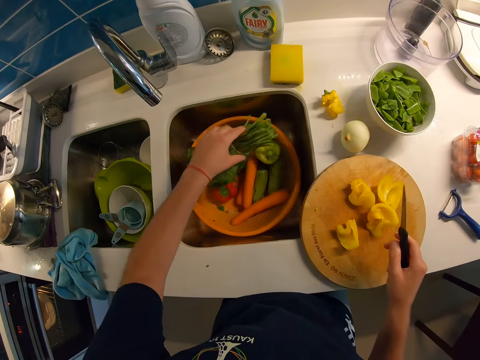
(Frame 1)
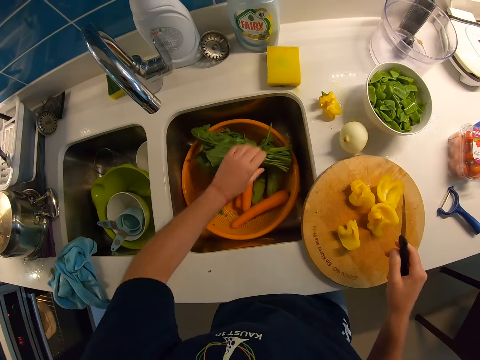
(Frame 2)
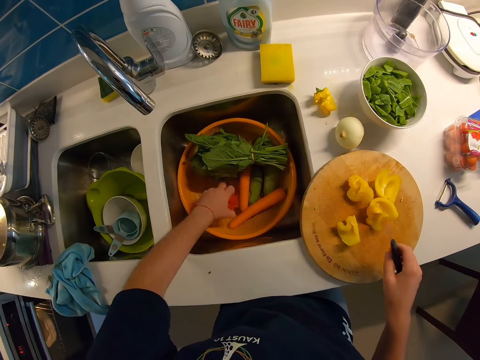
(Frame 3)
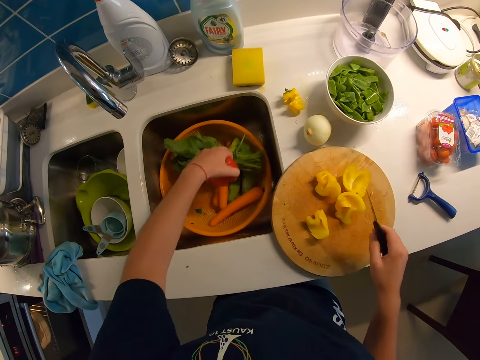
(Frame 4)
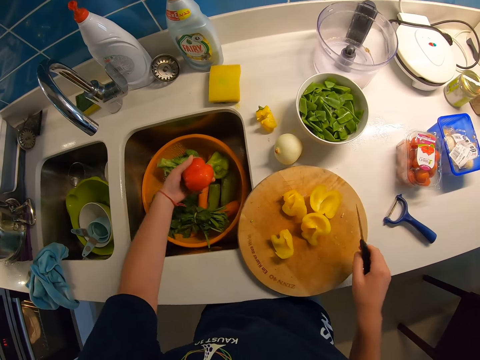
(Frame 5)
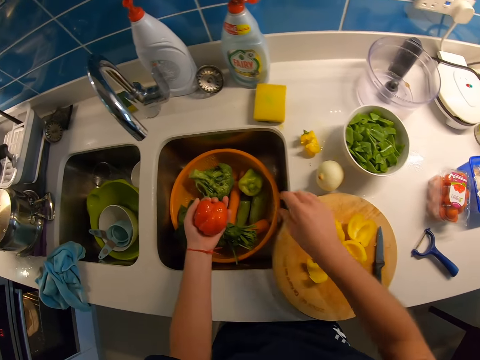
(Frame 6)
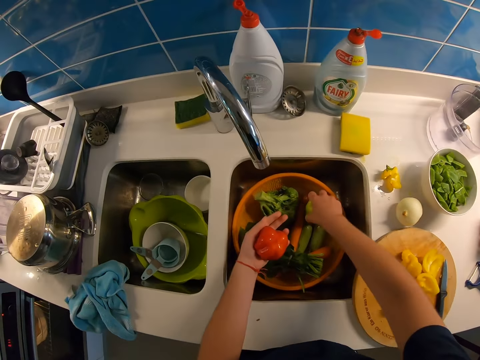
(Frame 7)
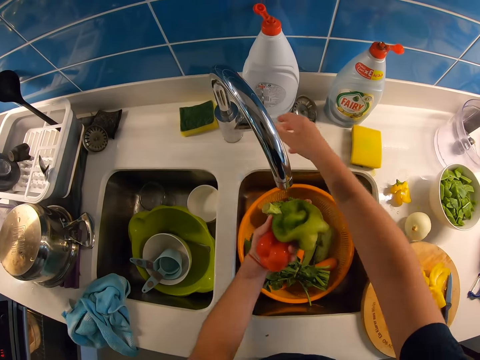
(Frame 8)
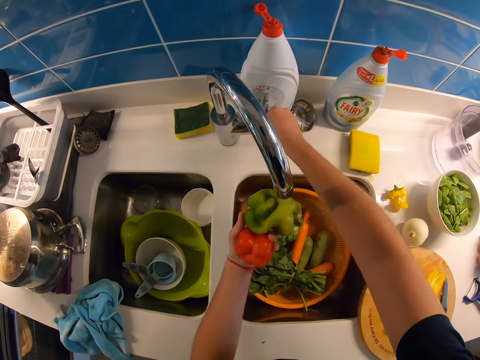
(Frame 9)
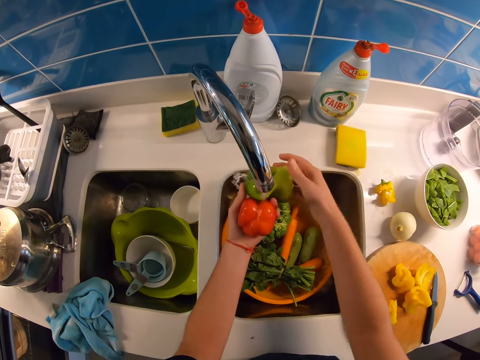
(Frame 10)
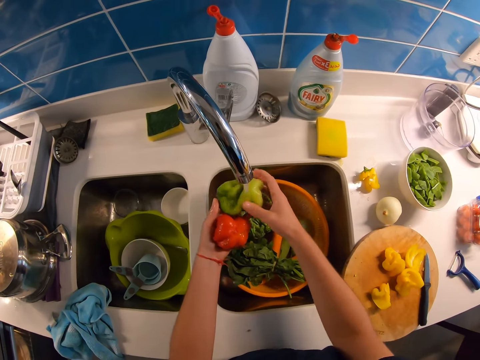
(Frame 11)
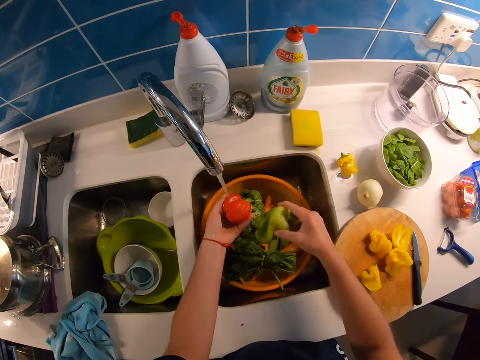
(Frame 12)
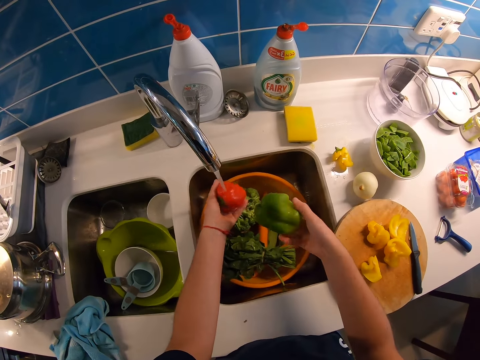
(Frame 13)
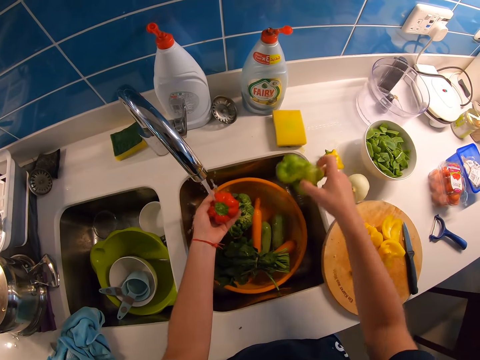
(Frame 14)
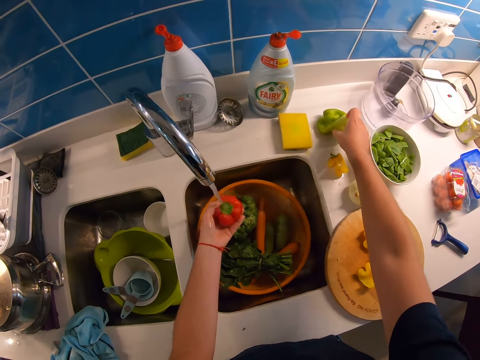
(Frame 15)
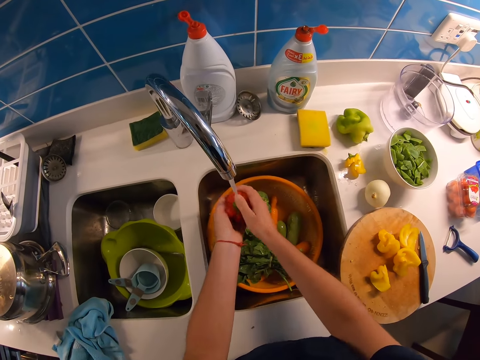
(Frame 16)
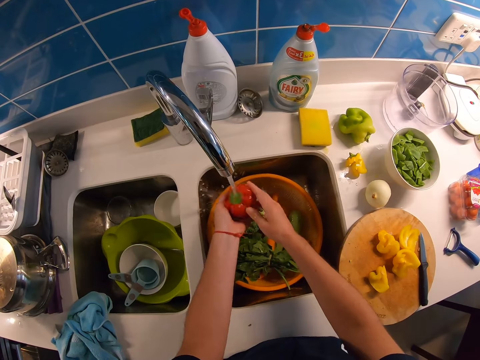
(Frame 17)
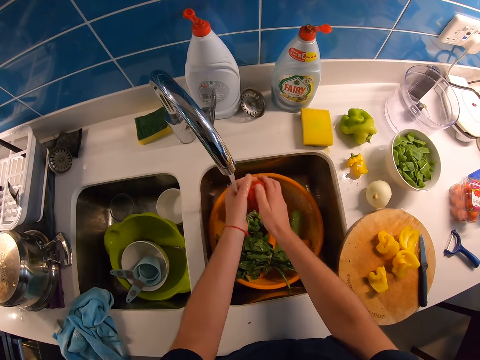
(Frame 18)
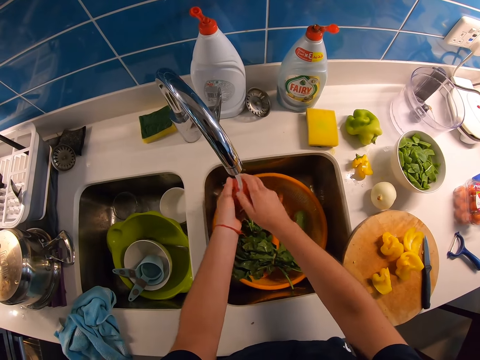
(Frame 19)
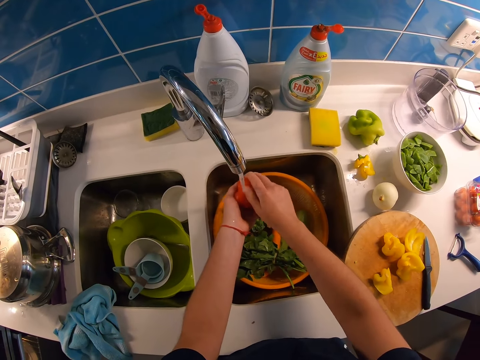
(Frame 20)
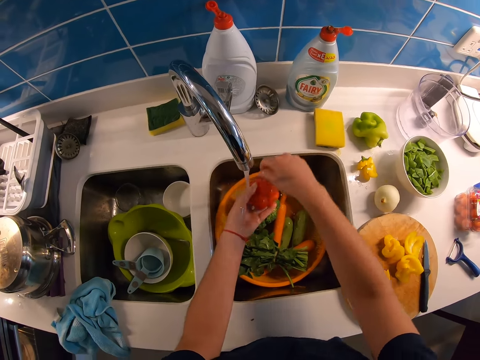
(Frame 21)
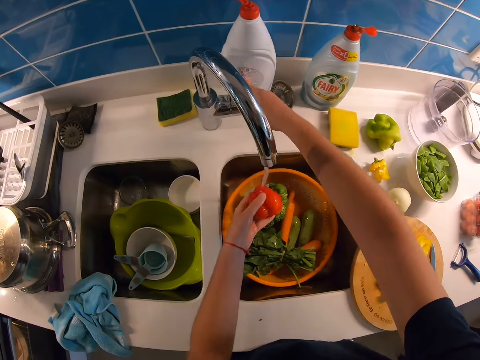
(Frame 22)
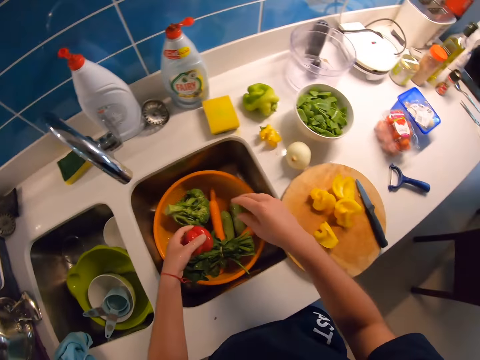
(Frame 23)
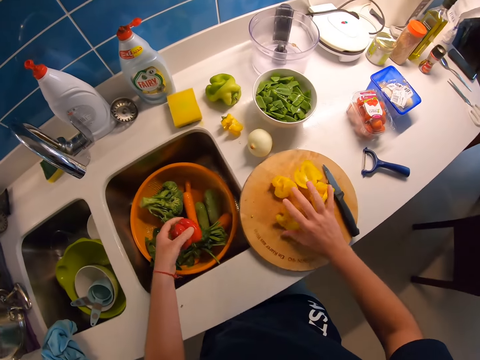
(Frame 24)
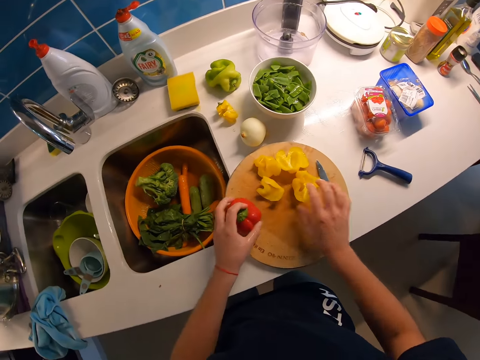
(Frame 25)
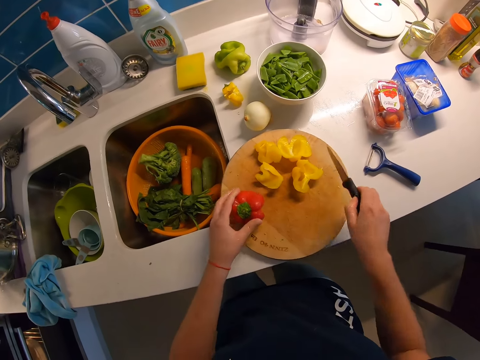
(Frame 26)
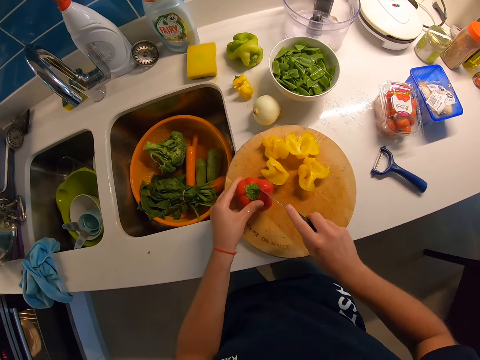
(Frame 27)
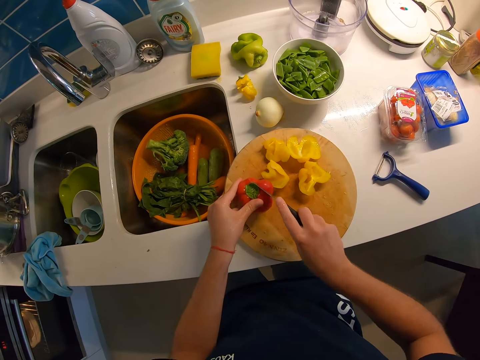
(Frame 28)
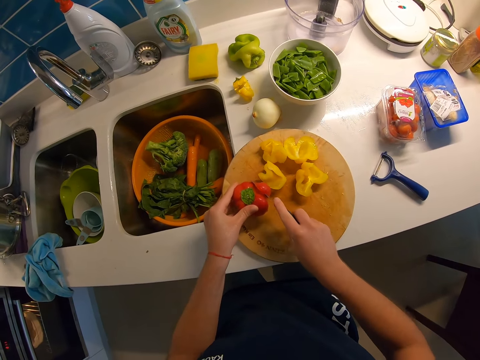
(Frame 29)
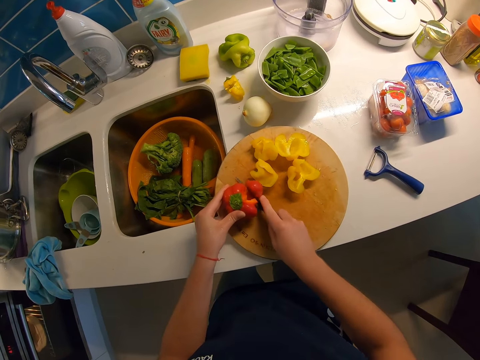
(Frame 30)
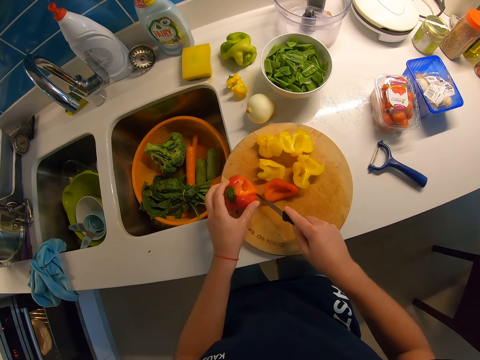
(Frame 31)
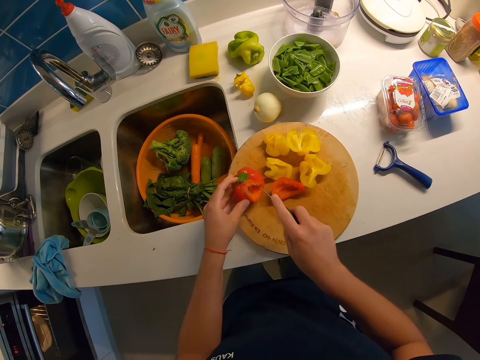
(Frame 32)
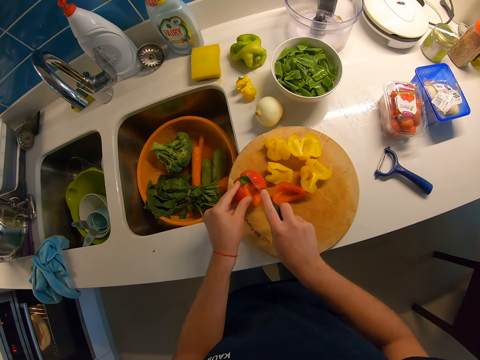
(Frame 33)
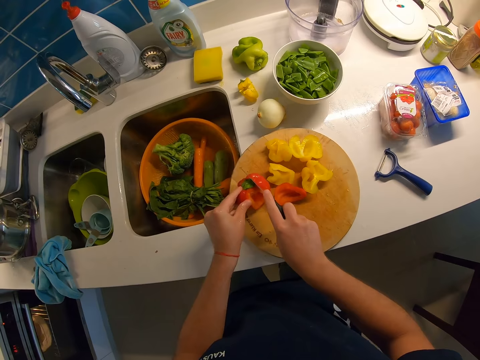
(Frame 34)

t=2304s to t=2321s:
The camera wearer moves vegetables in the basin. She places down the vegetable in the bowl. She picks the hot pepper from the bowl with her left hand. She shifts the vegetable in the basin with her left hand. She drops the knife on her right hand. She picks the pepper with her right hand and changes the pepper to her left hand. She turns on the tap with her right hand. She washes the pepper. She puts down the pepper on the table with her right hand. She washes the pepper with both hands. She turns off the tap with her right hand. She shifts the pepper on the chopping board with her right hand. She places the pepper on the chopping board with her left hand. She picks up the knife with her right hand. She dices the pepper.

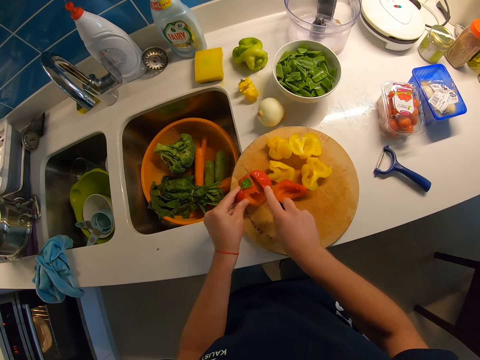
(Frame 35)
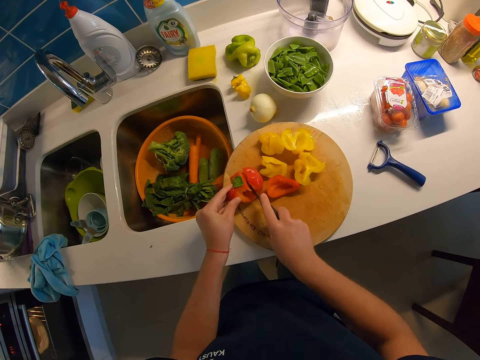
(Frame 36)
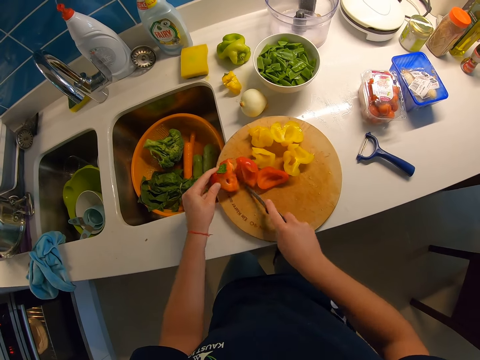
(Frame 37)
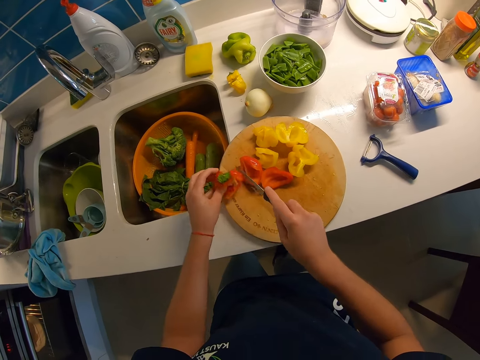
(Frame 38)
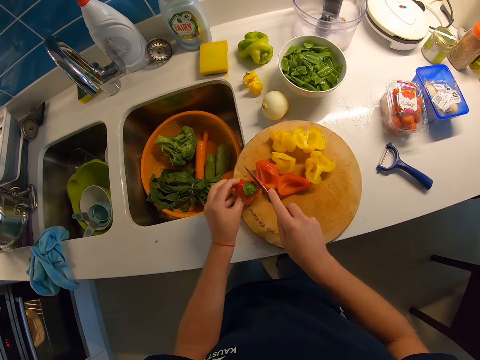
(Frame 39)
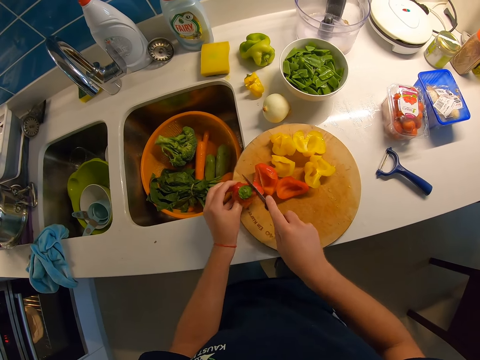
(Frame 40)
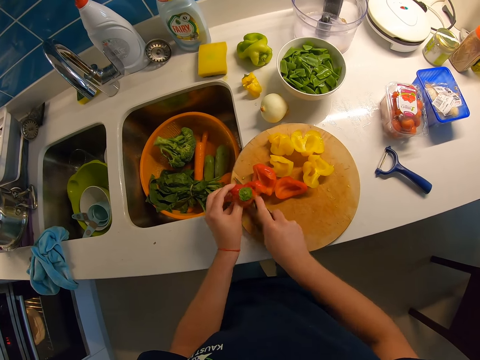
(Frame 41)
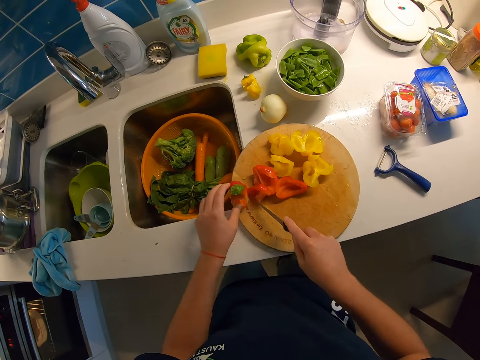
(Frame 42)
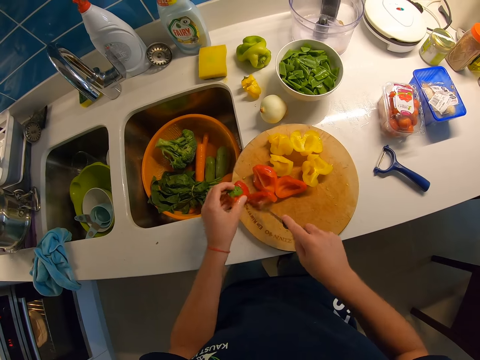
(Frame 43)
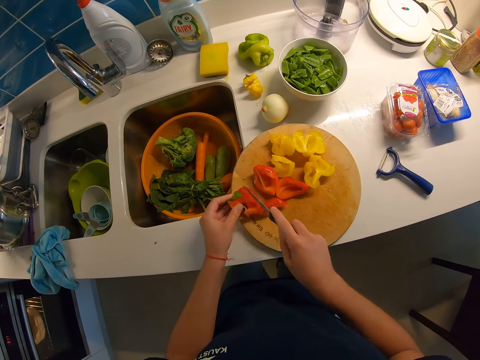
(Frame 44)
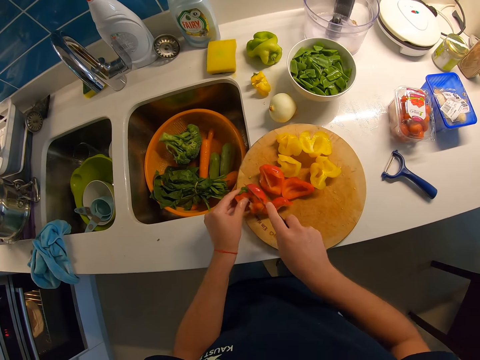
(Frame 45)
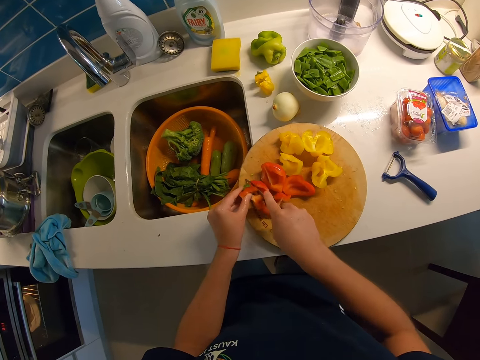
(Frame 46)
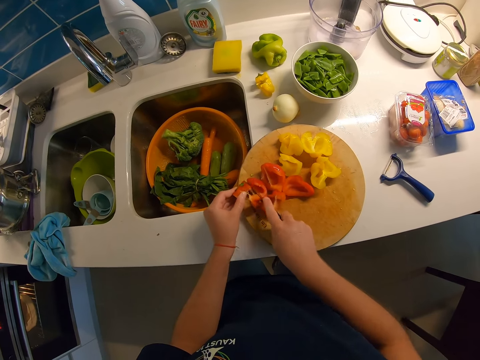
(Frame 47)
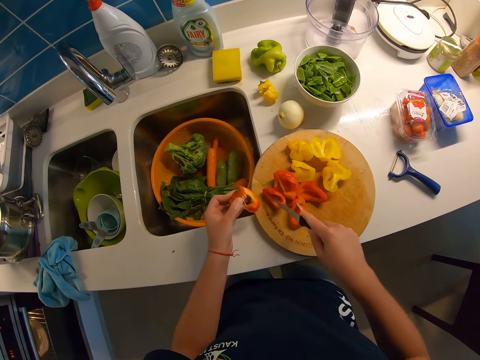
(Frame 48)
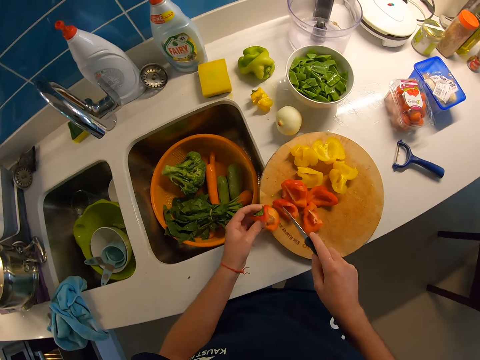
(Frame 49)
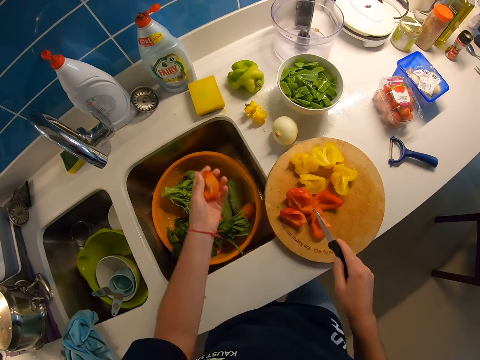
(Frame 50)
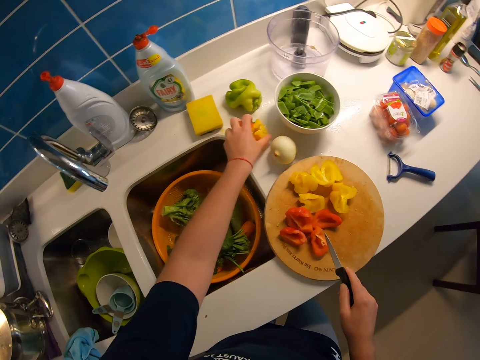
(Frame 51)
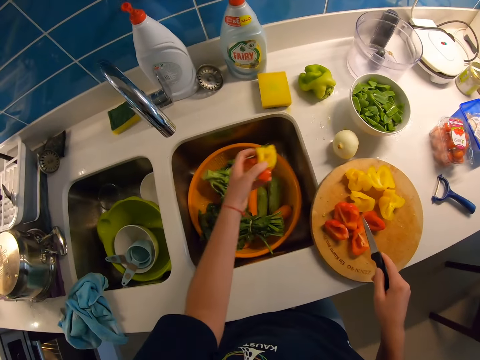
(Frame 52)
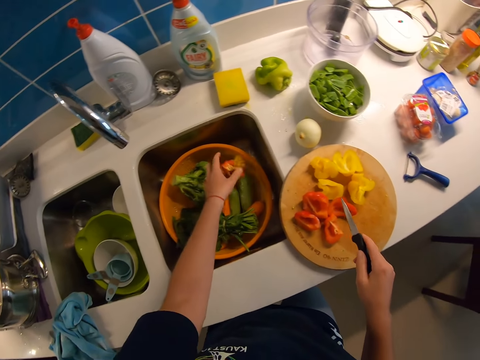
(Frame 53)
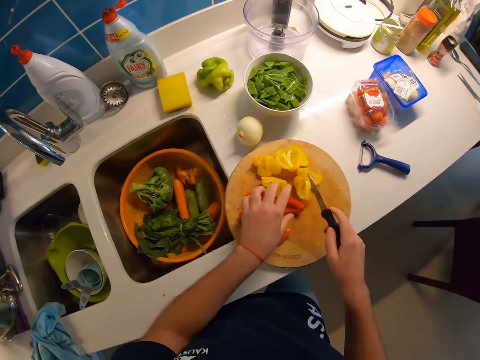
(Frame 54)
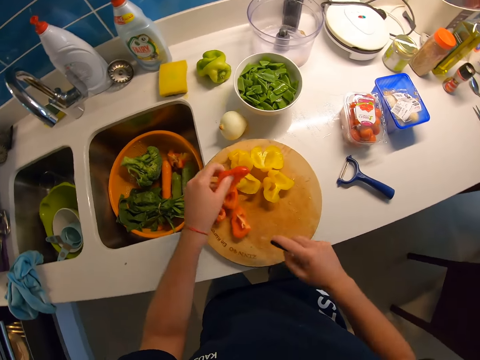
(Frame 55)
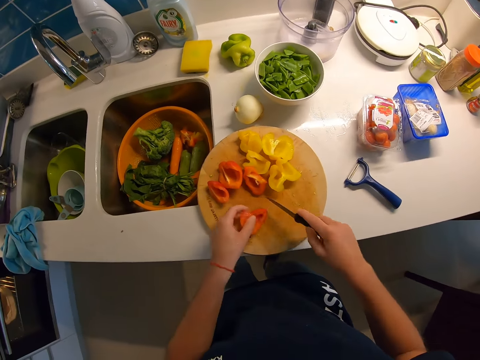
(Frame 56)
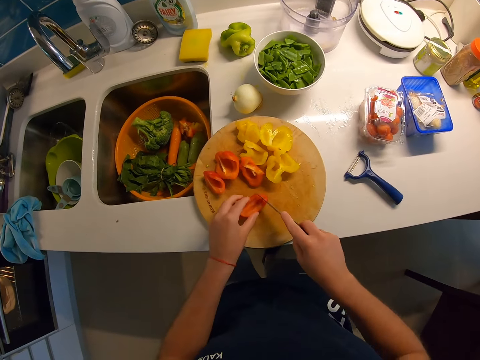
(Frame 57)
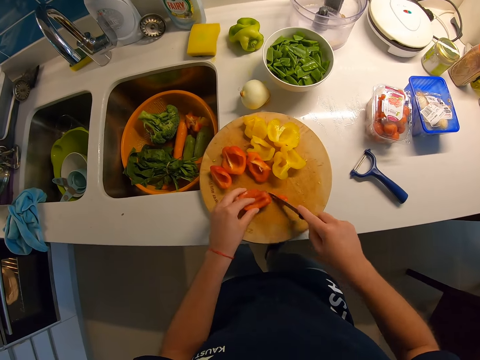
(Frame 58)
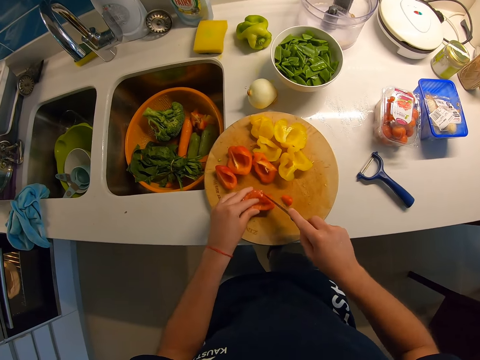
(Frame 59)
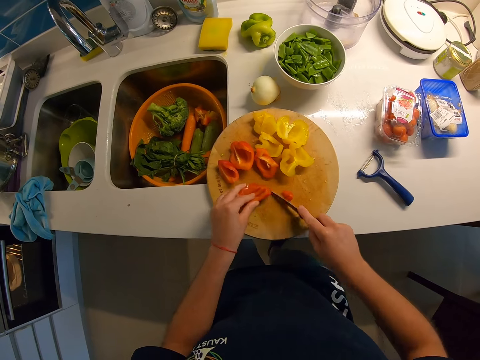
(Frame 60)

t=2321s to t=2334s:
The camera wearer picks the hot pepper from the sink with her left hand. She puts the pepper in the bowl with her left hand. She picks the pepper from the chopping board with her left hand. She shifts the pepper on the chopping board with the knife on her right hand. She dices the pepper with the knife on her right hand.
